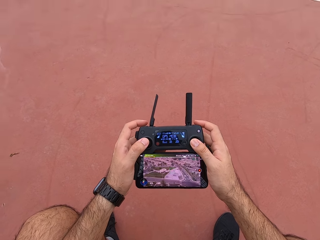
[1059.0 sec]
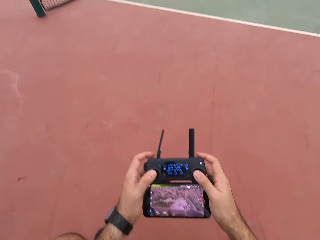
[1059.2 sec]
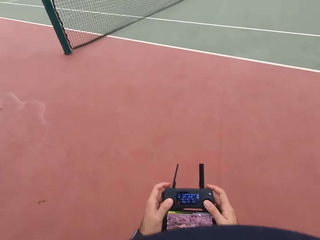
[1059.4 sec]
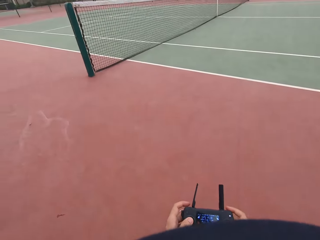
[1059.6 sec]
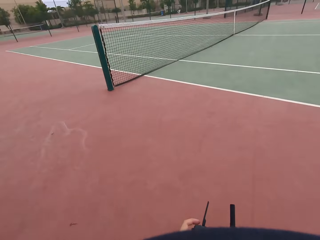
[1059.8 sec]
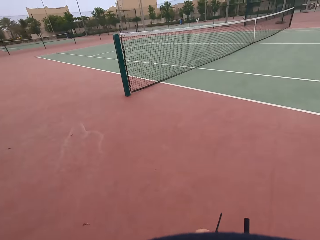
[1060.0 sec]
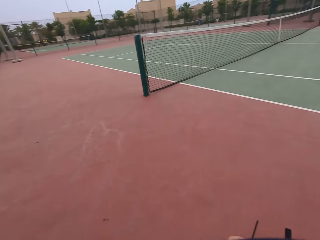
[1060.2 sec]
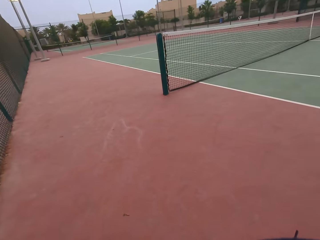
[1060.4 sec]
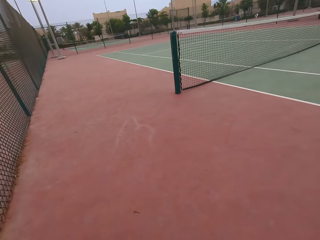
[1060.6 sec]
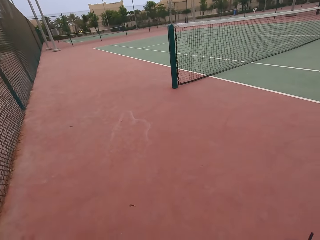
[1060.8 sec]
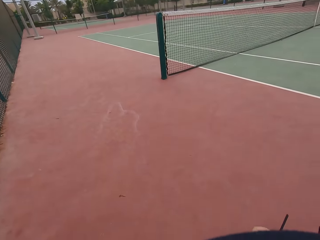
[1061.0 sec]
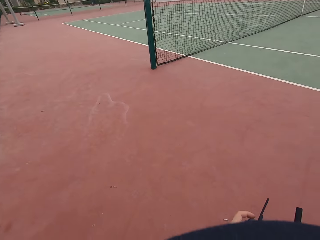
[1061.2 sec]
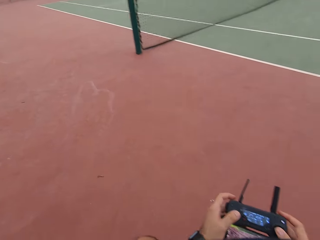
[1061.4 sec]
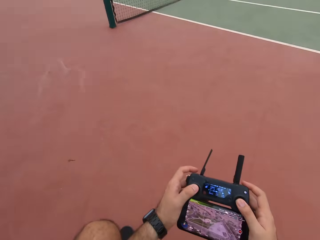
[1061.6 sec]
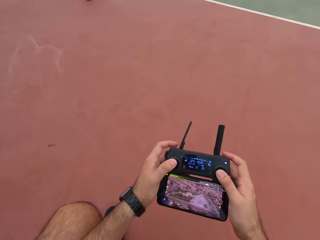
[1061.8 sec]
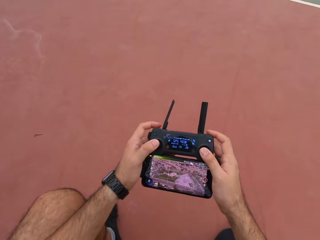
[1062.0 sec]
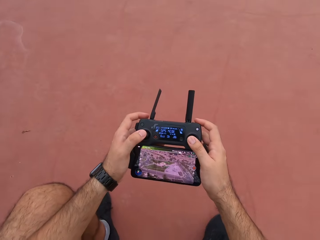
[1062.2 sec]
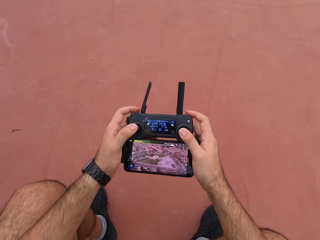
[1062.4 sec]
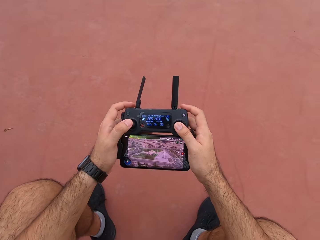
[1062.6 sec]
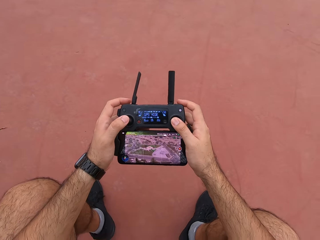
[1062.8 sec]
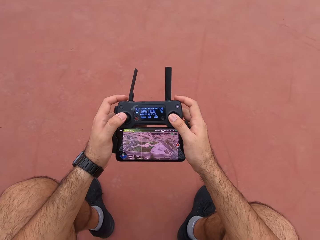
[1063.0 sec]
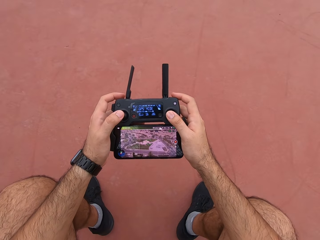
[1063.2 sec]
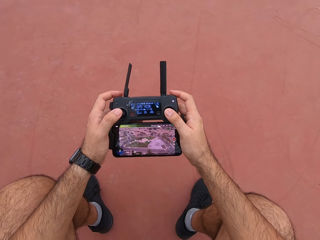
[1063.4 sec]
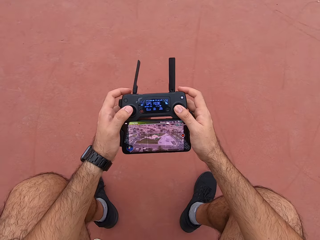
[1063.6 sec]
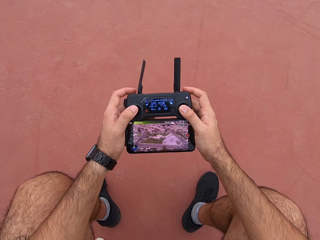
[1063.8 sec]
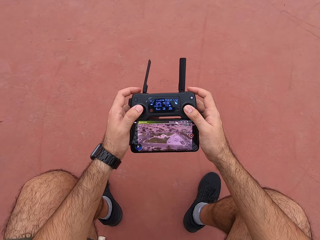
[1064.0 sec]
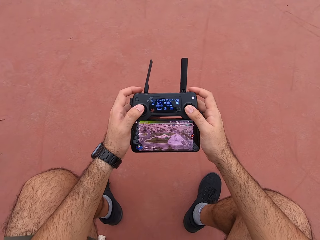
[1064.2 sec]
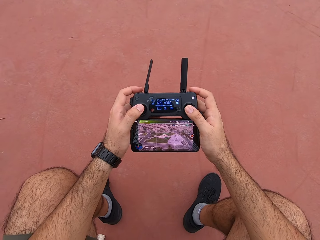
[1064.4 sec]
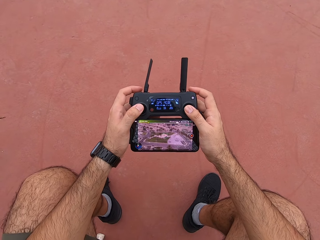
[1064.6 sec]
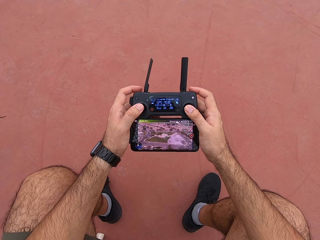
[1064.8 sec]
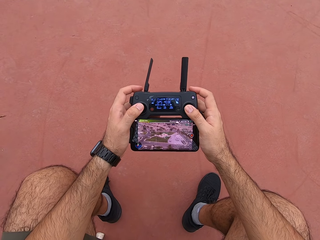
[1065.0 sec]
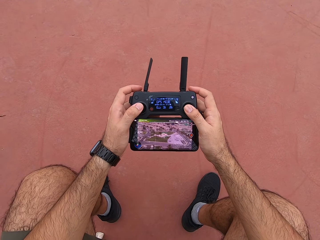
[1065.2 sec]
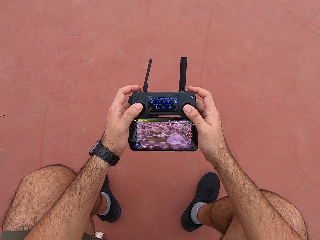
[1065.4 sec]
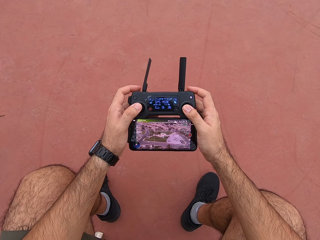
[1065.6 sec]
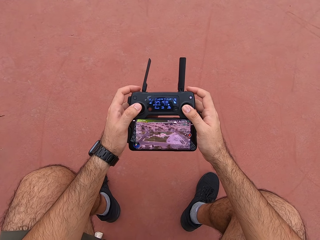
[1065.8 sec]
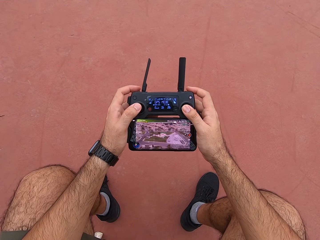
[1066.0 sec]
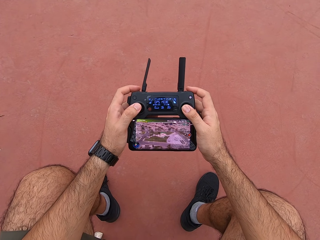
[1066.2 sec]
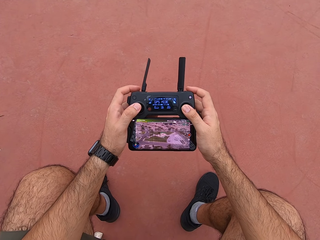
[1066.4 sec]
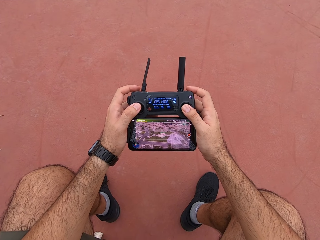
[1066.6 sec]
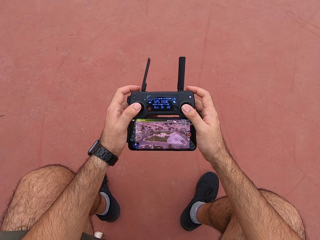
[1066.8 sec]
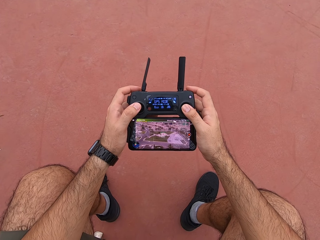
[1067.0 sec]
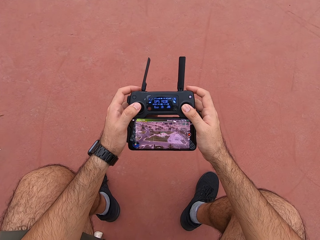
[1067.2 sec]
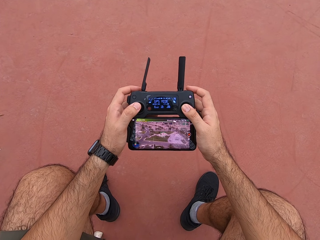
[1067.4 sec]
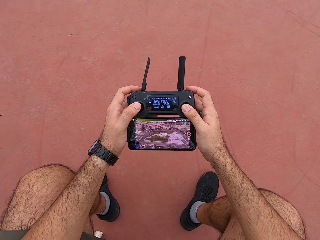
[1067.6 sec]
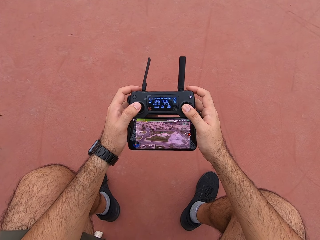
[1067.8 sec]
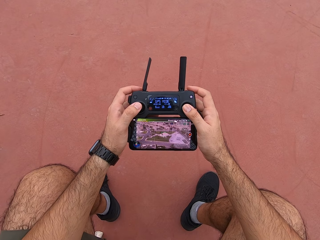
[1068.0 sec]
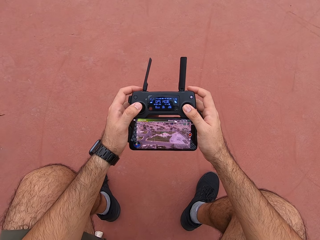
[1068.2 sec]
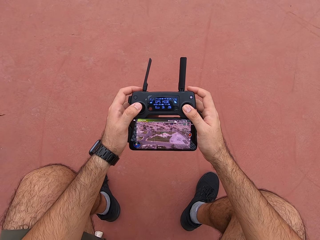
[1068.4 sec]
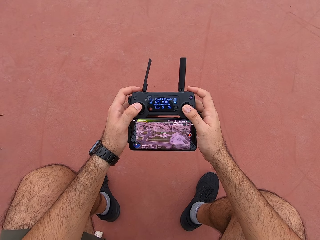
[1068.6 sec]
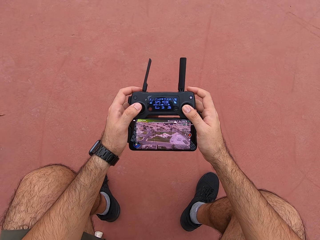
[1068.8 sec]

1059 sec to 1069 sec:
The camera wearer looks around the tennis ball court. He looks towards the beach. He plays on the game console wireless handheld player. He watches activities from his controller.

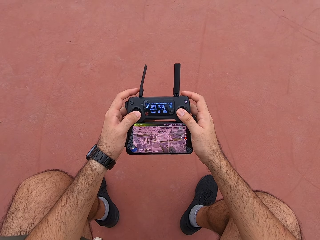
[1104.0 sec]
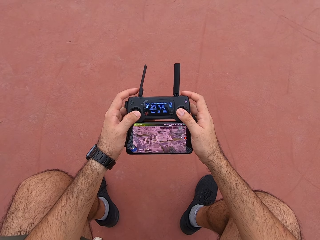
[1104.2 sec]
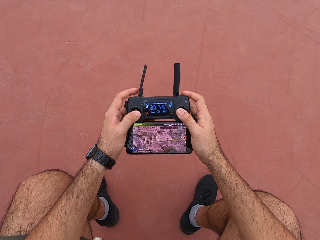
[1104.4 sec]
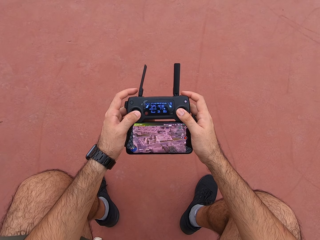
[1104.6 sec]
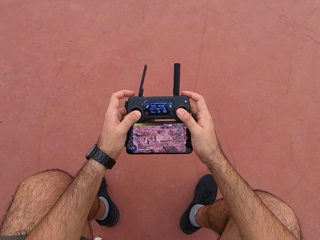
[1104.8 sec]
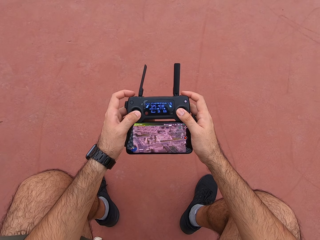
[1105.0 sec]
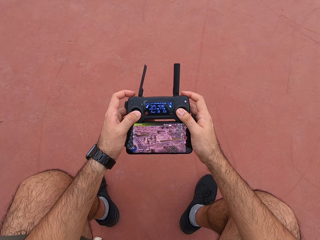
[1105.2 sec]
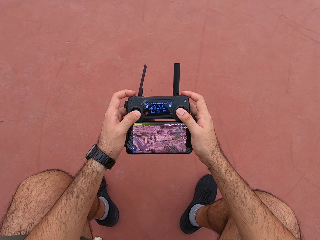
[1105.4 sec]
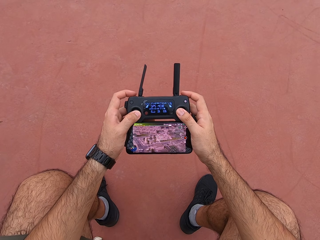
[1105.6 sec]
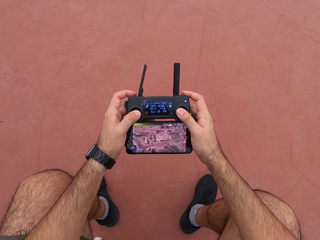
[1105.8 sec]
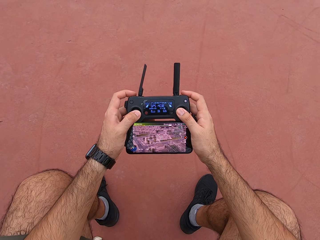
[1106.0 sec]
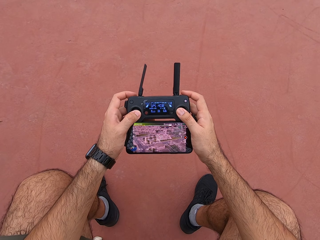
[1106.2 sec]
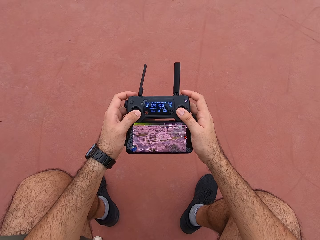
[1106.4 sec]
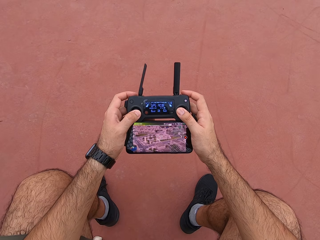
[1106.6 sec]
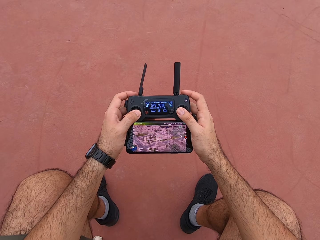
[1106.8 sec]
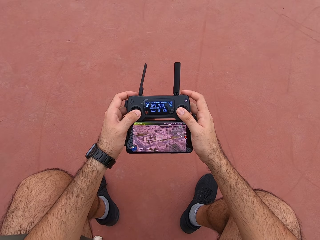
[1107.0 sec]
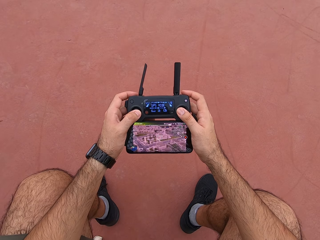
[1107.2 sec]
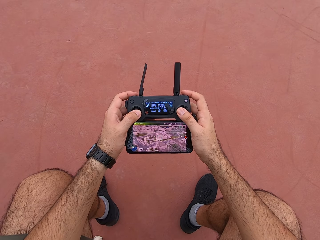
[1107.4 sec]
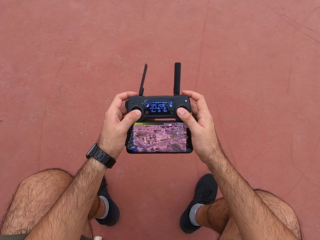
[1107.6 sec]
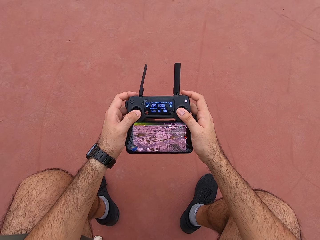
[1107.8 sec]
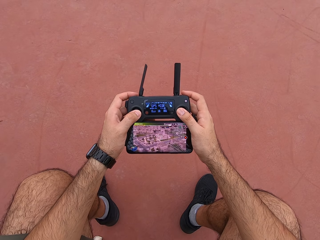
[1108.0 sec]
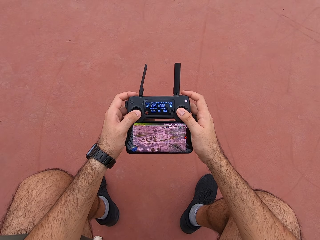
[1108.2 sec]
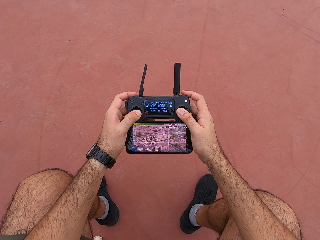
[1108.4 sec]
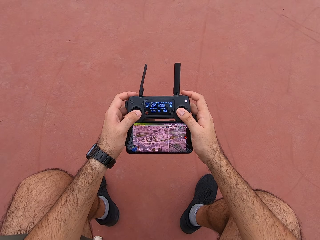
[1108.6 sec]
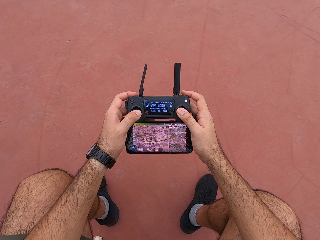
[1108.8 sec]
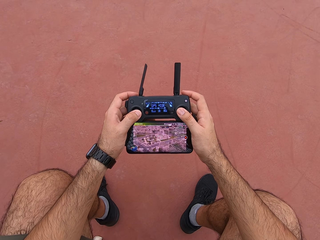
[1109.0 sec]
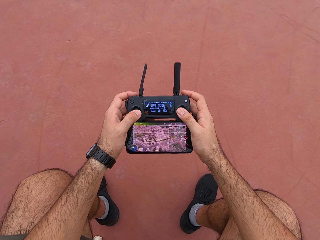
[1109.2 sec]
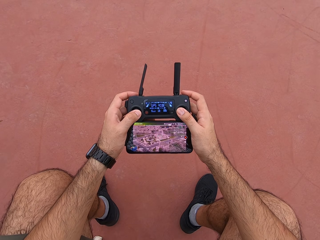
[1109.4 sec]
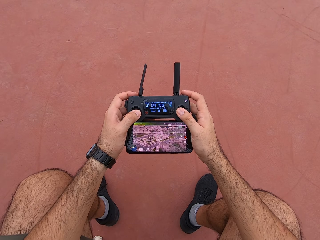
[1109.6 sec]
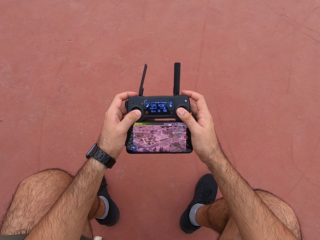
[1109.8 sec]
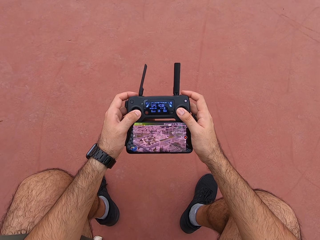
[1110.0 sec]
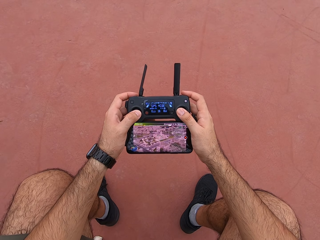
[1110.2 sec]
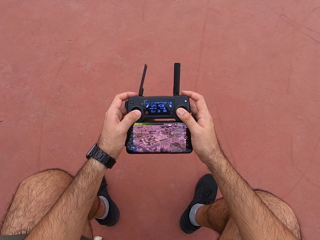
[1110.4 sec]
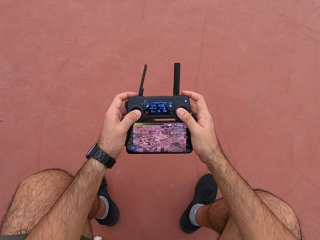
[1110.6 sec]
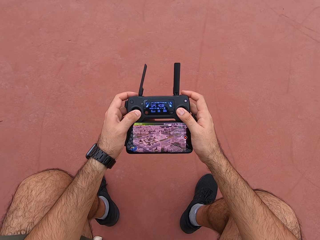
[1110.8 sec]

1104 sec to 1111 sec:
The camera wearer presses his joy pad.

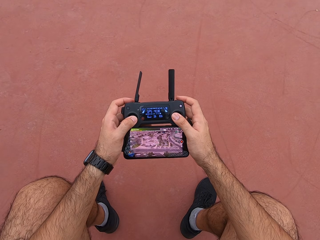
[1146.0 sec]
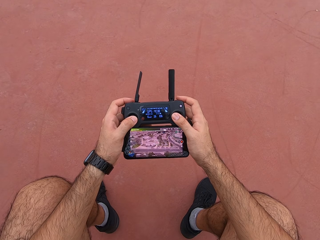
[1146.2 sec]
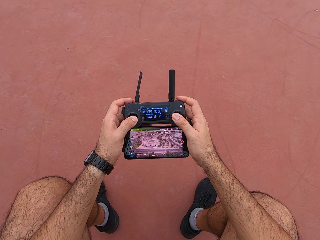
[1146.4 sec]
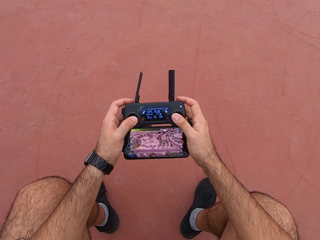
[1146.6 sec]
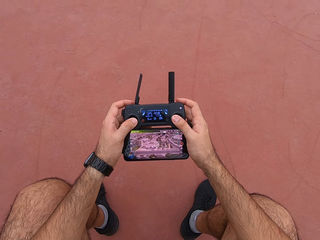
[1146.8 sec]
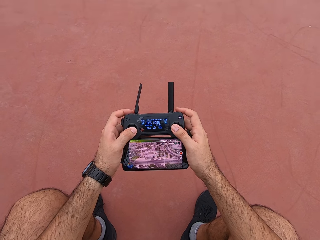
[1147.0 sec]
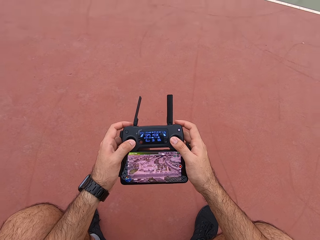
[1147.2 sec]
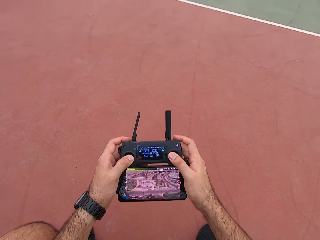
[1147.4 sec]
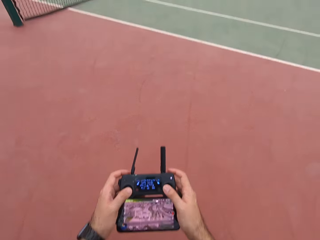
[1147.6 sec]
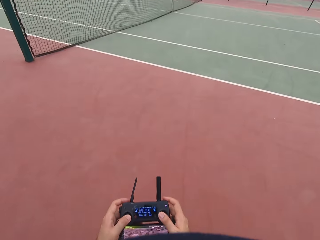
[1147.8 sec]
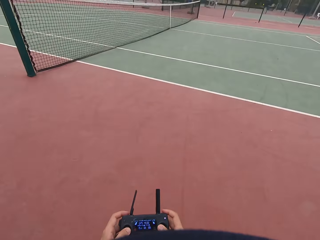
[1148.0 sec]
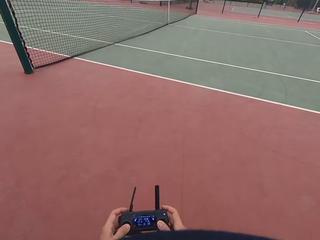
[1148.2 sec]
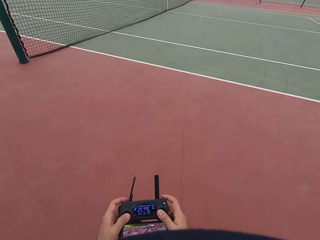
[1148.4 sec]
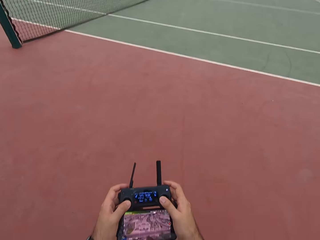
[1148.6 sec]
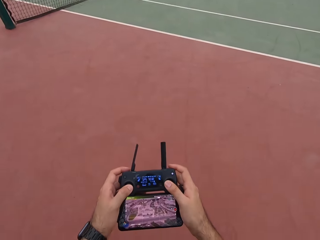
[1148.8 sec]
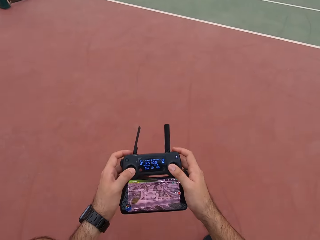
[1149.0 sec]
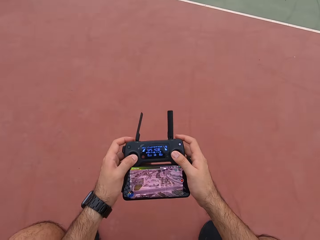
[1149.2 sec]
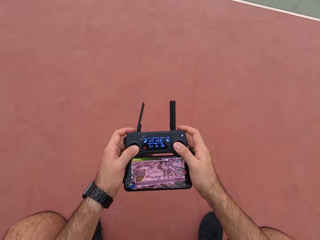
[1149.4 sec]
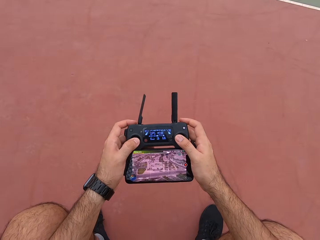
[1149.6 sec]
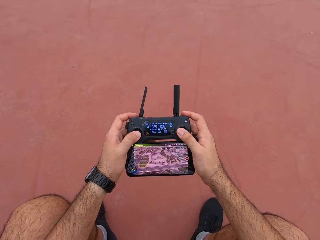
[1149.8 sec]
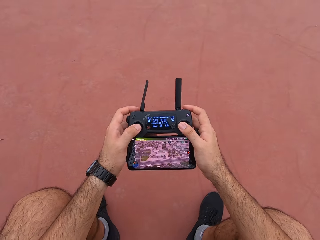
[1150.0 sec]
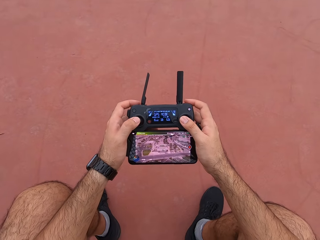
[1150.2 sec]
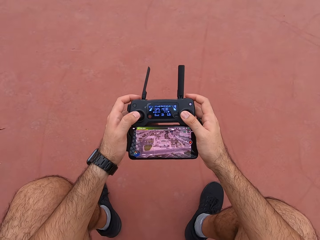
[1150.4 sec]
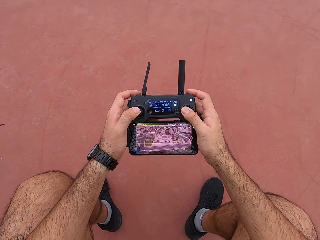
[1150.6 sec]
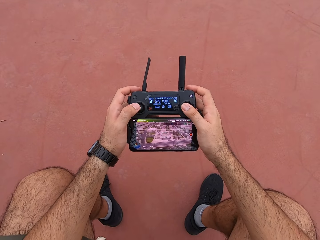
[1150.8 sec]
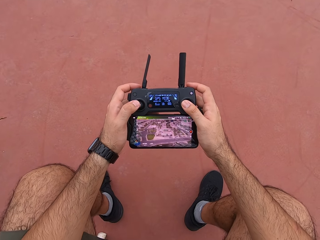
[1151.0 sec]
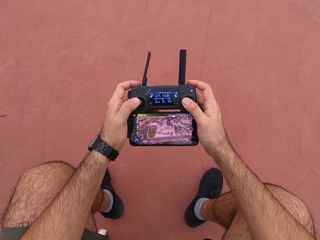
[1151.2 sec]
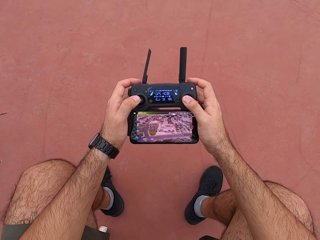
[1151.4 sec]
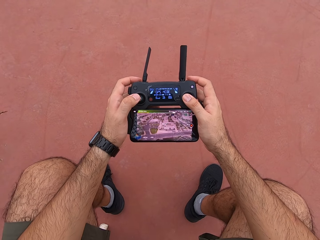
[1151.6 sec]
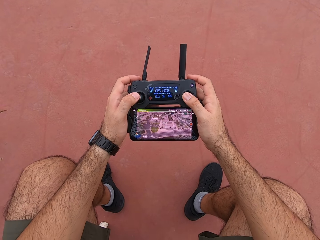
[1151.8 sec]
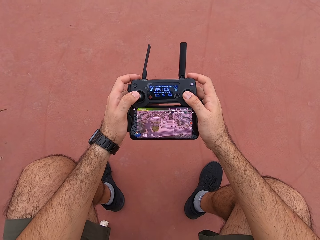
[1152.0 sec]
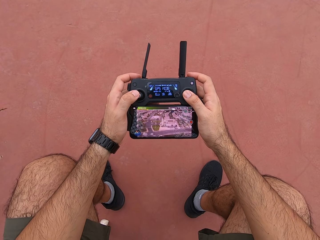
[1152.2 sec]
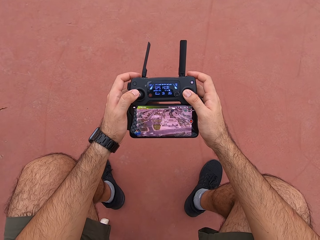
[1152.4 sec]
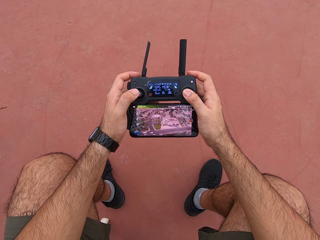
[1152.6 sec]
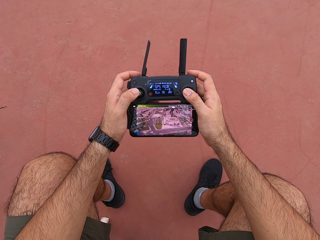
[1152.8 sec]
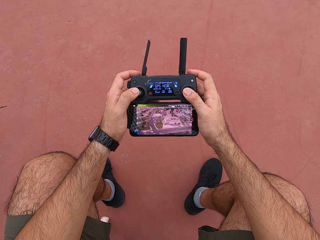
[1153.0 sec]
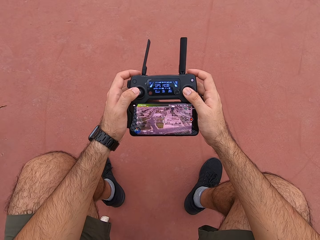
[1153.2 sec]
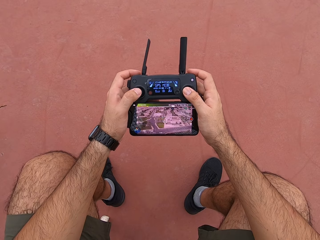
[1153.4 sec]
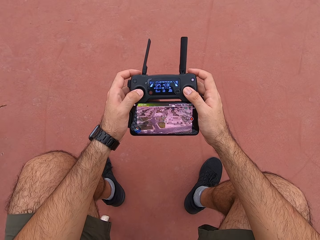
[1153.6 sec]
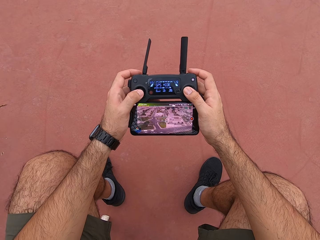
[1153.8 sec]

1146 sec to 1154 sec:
The camera wearer looks around the tennis court. They use a drone controller.
